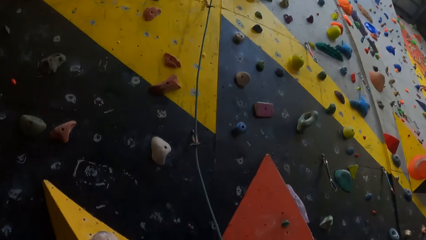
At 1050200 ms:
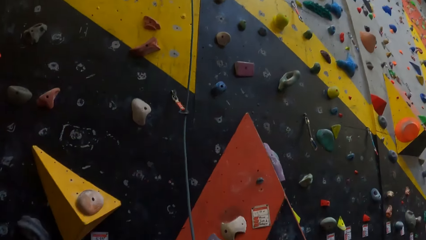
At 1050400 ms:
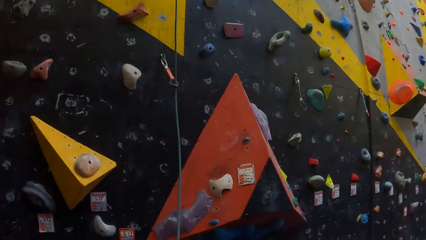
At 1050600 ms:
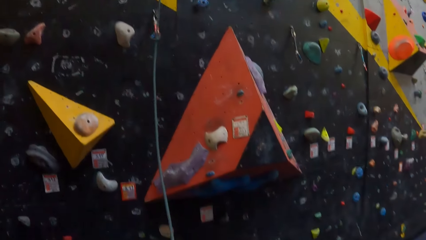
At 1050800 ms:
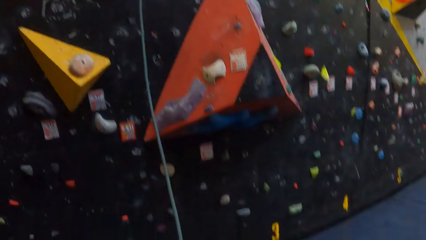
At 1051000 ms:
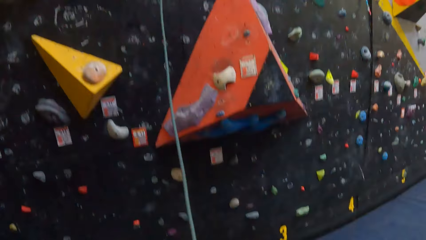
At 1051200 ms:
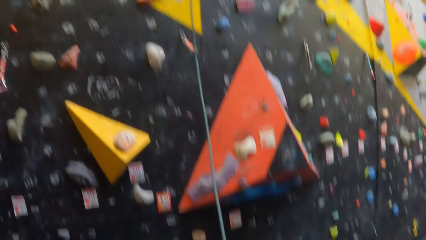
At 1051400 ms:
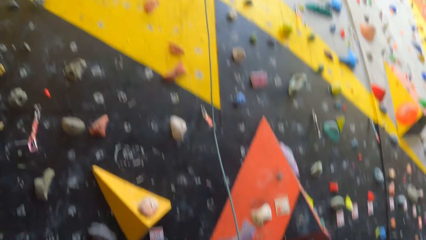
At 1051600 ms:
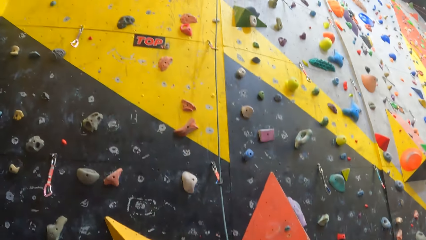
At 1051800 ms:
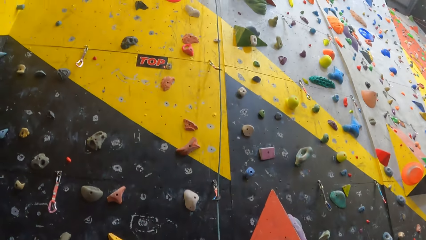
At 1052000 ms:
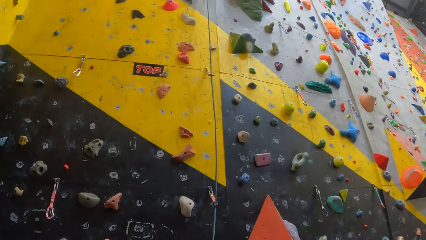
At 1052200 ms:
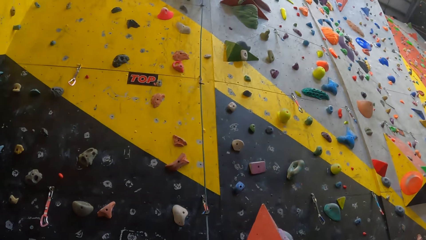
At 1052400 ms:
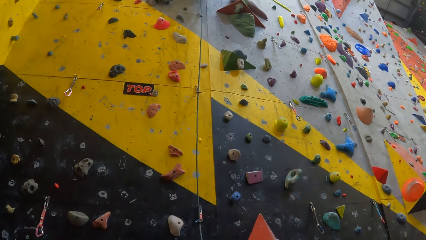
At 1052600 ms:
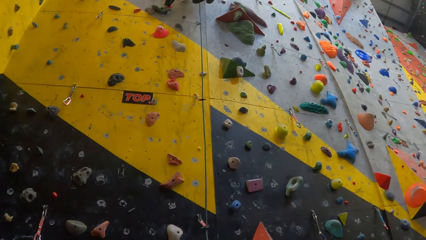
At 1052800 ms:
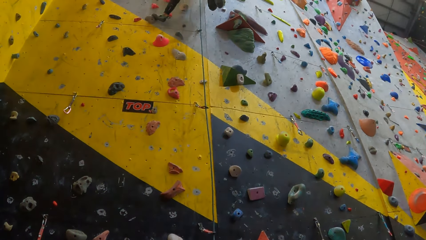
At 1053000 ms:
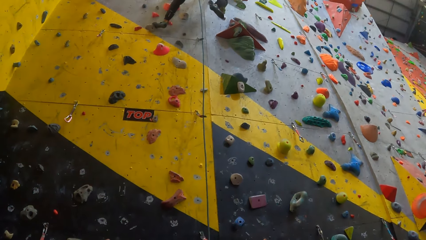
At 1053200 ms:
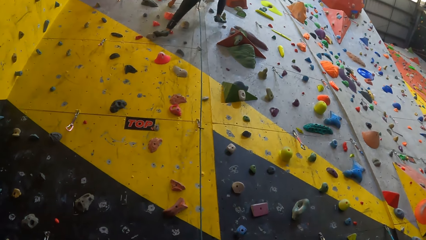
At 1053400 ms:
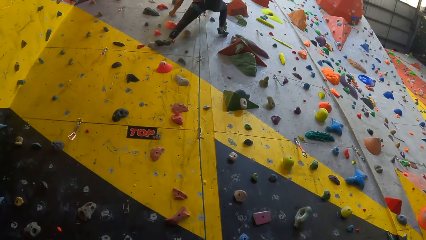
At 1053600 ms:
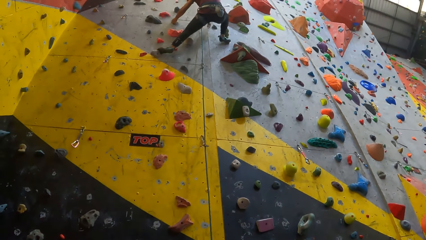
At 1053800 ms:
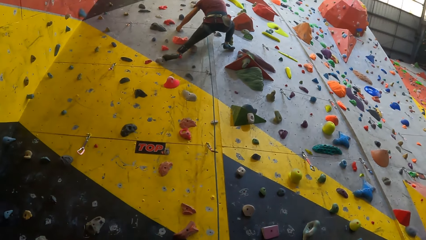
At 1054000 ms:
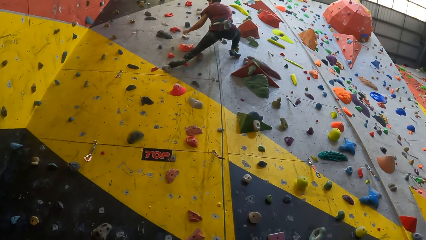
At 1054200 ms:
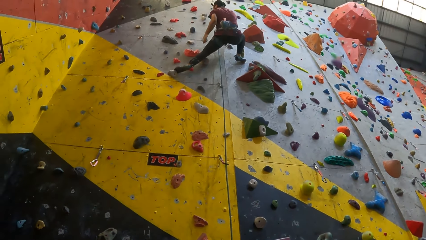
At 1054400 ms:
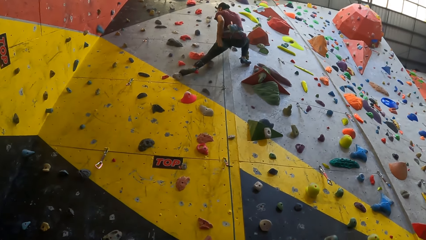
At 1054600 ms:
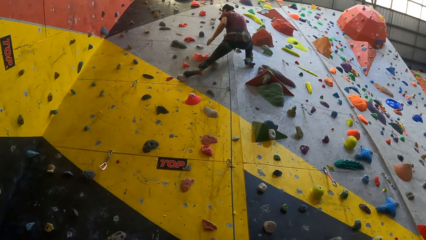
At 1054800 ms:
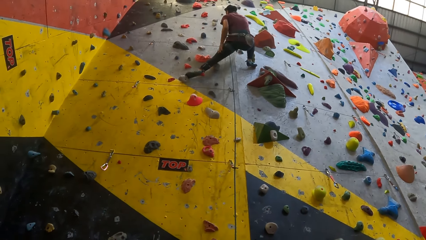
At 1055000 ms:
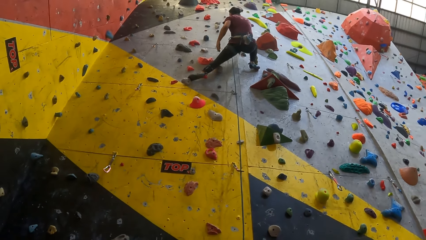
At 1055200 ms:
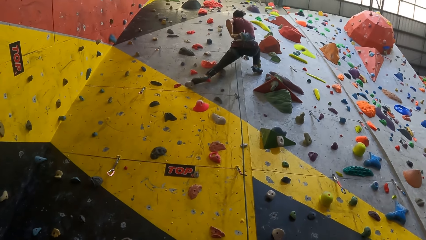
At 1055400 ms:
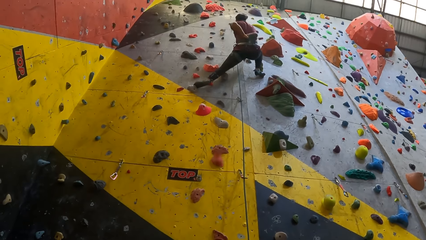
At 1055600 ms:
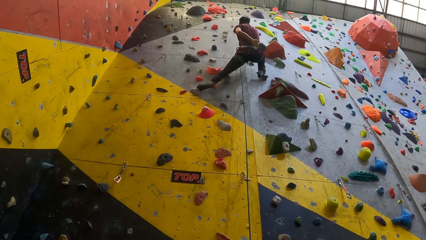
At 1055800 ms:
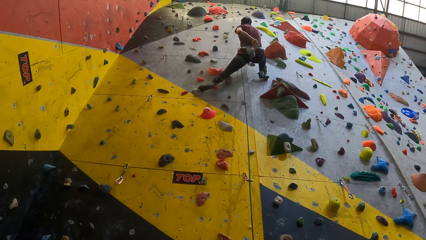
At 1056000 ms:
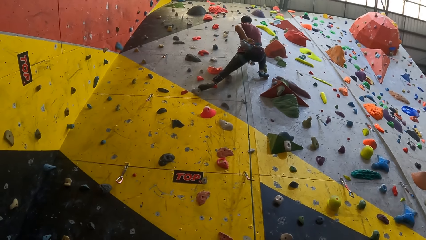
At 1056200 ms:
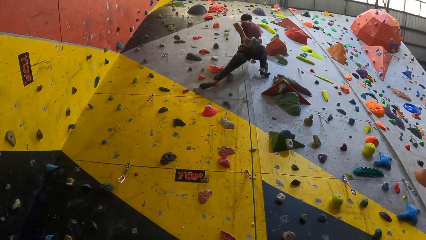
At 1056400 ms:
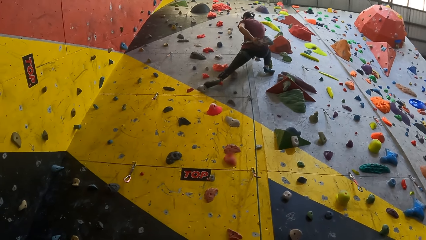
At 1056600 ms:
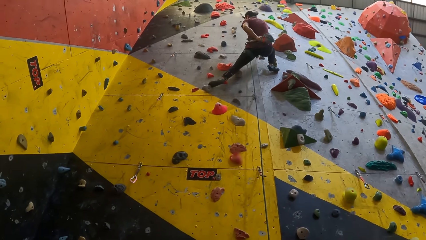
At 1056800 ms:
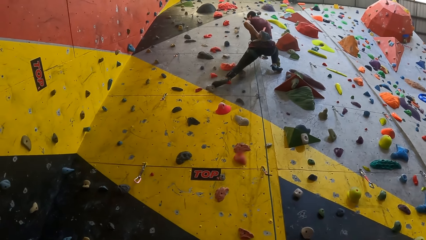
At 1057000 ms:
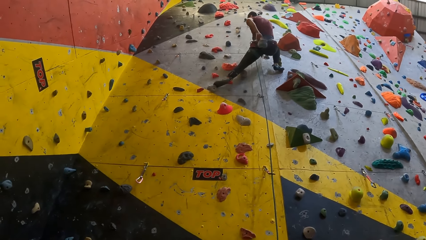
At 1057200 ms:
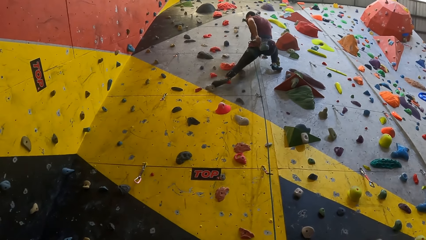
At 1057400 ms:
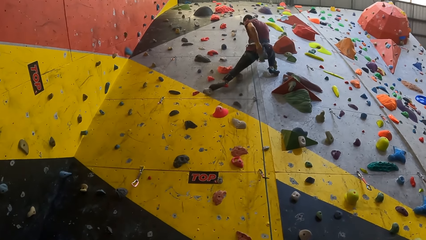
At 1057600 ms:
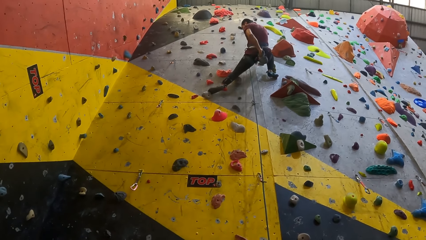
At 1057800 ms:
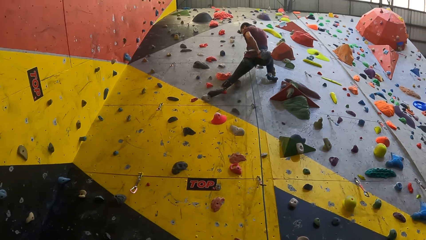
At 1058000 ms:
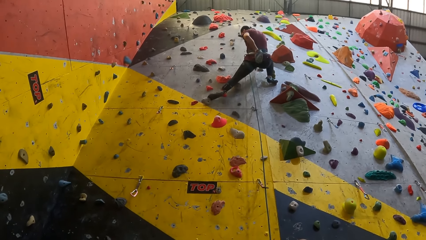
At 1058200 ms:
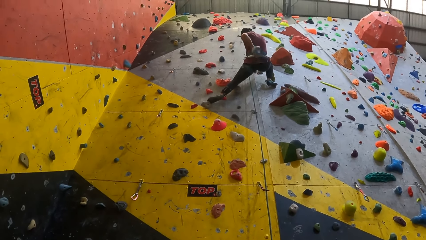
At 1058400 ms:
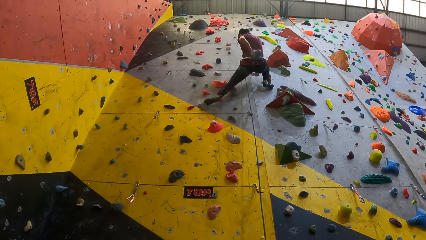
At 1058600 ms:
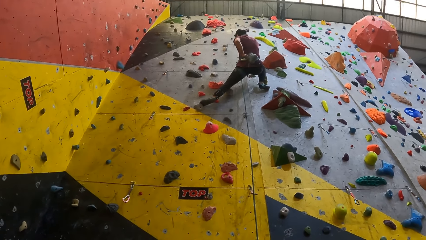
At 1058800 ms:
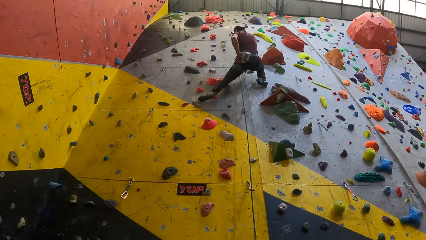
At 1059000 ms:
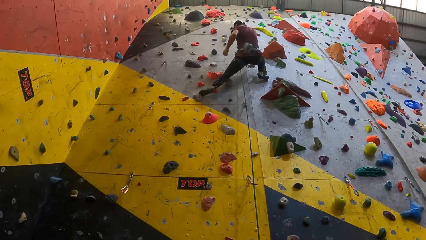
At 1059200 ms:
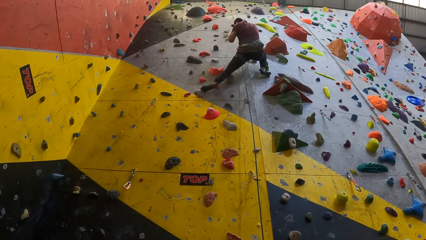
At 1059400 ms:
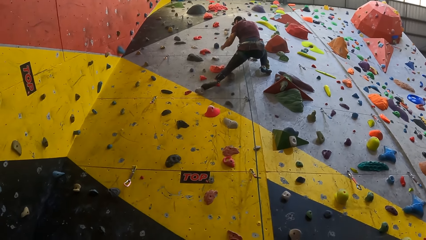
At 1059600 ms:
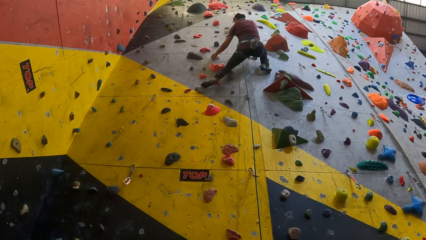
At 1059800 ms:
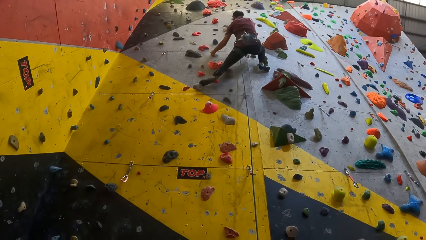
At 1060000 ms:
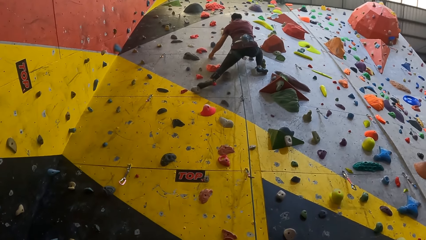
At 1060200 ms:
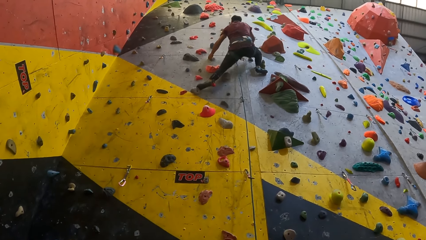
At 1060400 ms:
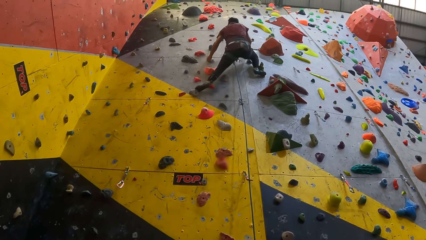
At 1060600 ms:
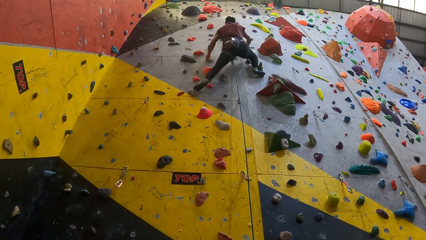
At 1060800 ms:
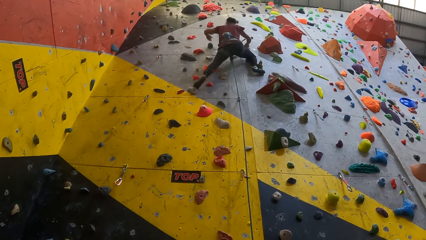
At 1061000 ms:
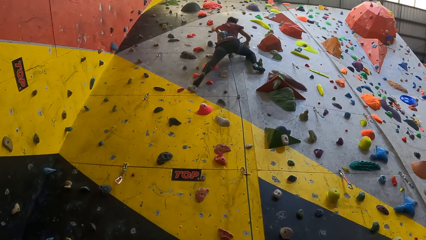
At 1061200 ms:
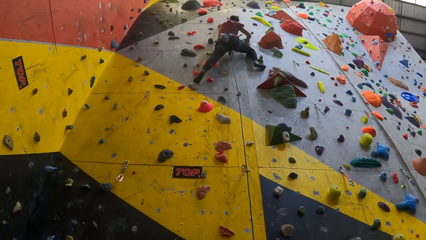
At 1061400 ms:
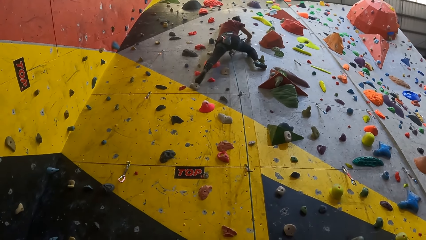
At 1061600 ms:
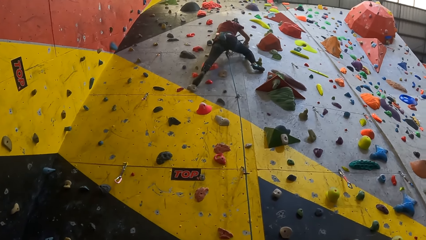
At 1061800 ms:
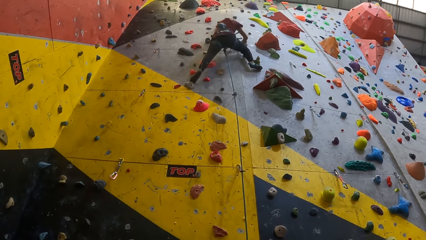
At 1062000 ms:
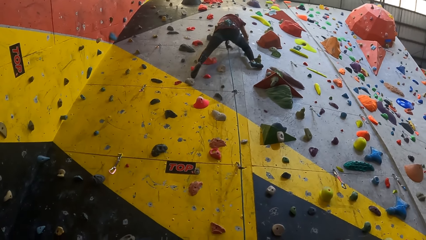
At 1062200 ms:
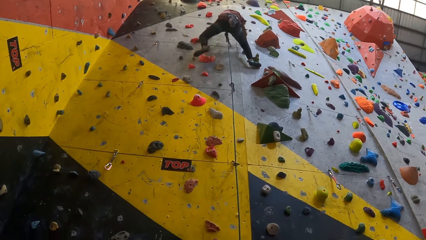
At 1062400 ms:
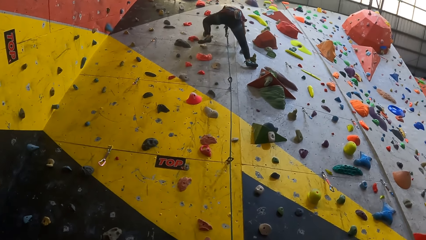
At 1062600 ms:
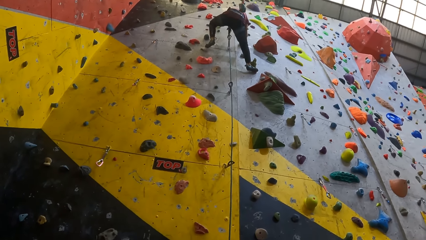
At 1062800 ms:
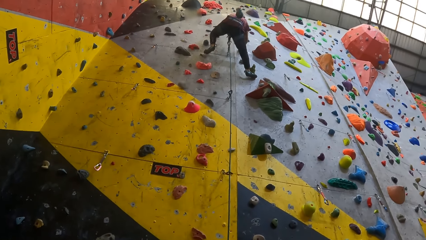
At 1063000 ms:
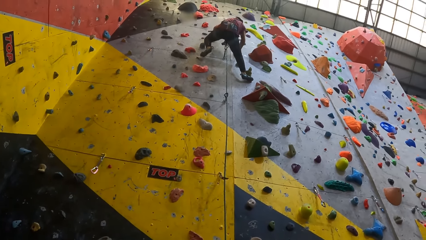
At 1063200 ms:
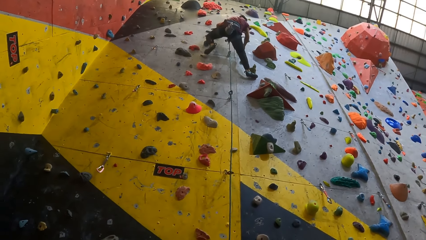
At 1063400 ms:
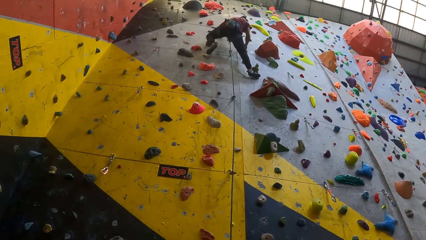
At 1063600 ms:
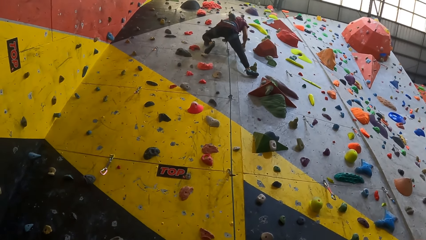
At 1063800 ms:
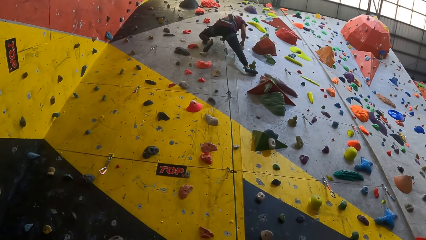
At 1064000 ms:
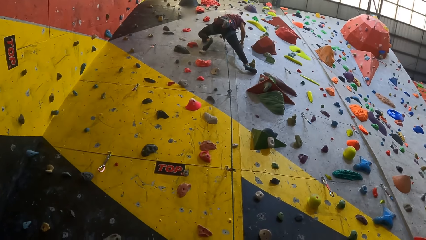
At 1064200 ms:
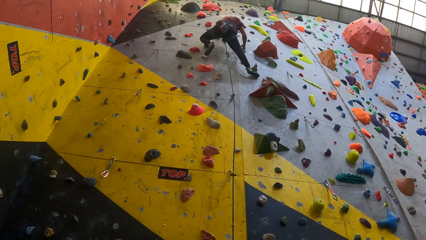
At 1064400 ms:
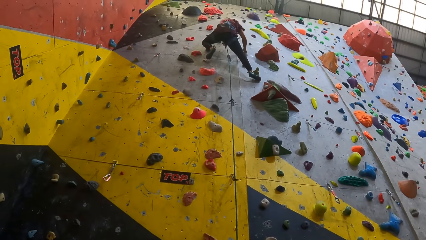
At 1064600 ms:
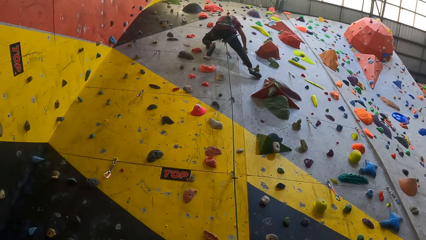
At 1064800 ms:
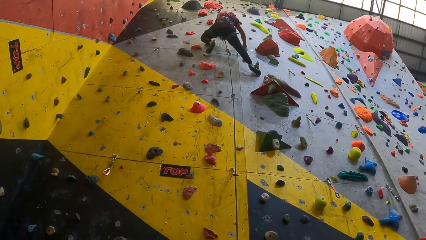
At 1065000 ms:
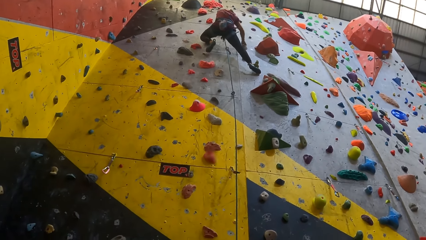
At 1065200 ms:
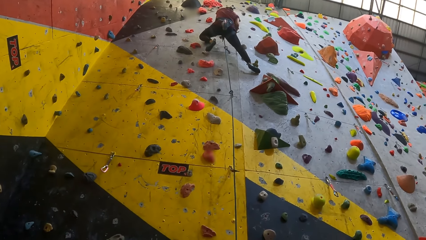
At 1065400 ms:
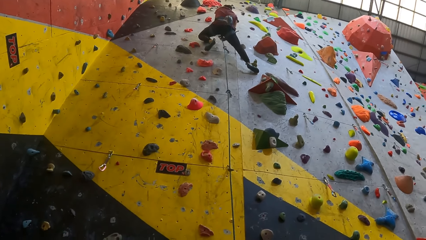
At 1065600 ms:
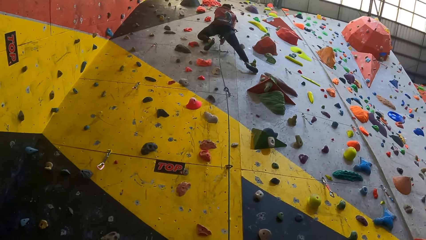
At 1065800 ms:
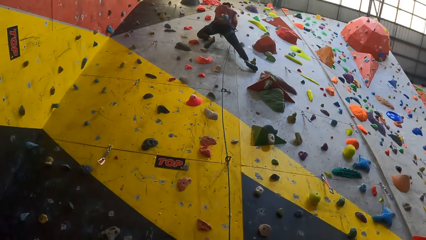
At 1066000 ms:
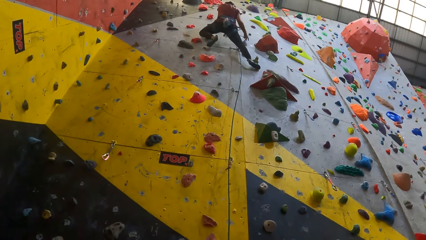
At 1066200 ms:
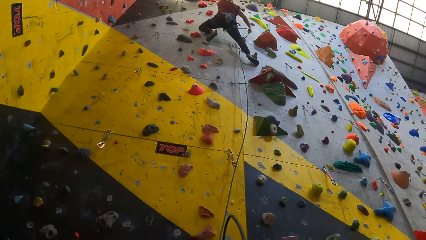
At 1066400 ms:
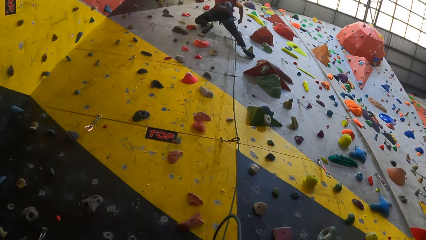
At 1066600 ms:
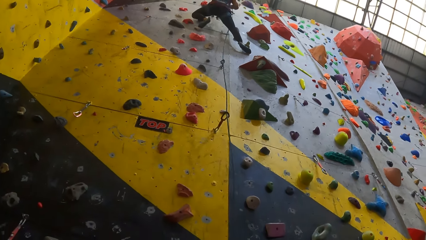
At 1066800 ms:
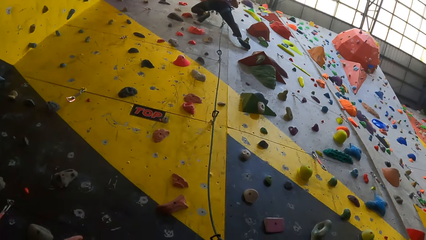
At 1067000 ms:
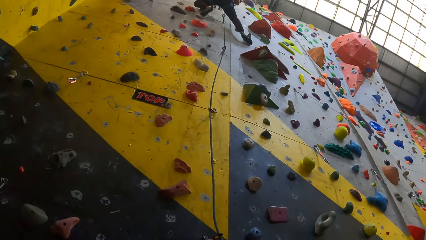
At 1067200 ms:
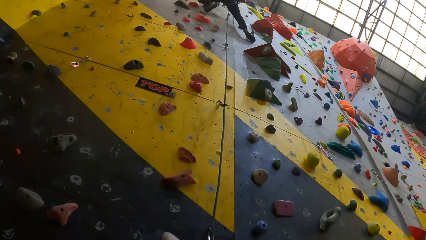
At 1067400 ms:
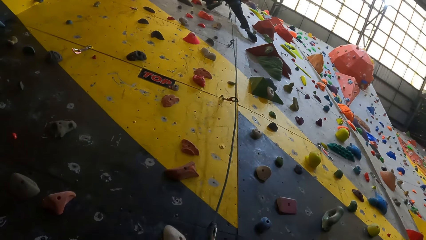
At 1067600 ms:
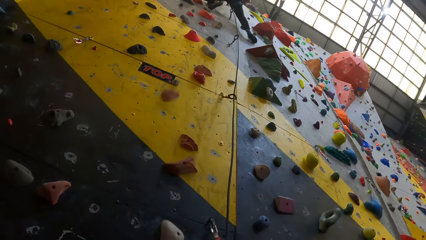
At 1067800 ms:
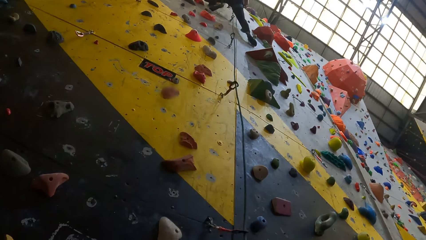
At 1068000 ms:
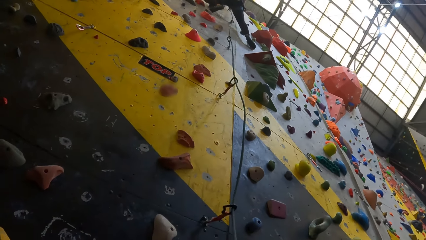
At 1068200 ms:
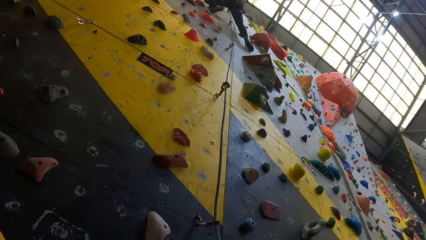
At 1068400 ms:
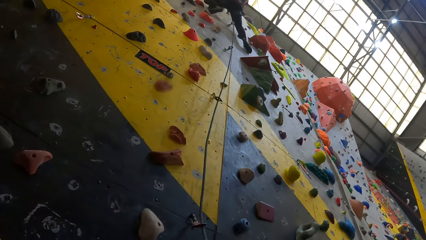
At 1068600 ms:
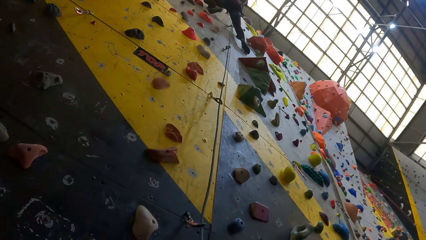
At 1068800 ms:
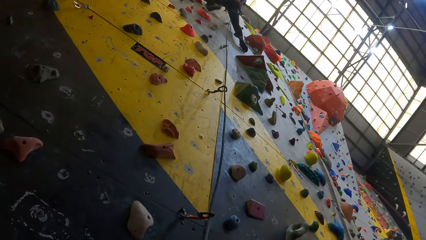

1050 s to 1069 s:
The camera wearer looks around. A man picks something from a bag with the left hand. The man climbs an indoor climbing wall. The man pulls a rope with the right hand.
